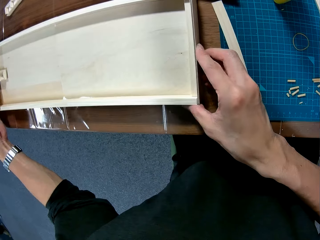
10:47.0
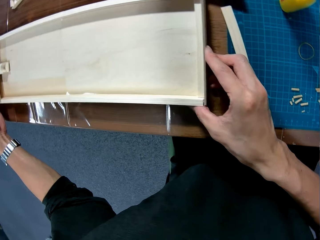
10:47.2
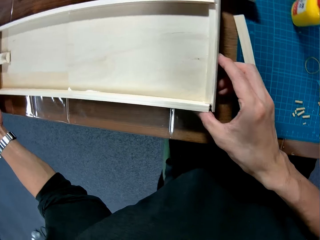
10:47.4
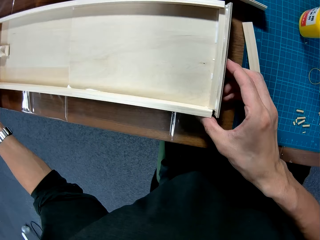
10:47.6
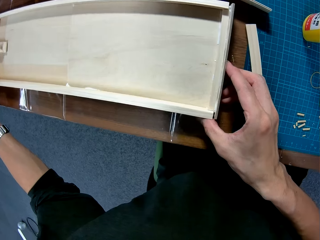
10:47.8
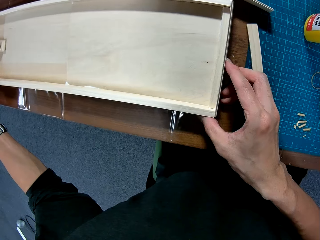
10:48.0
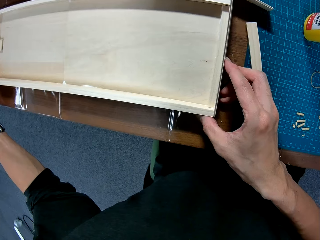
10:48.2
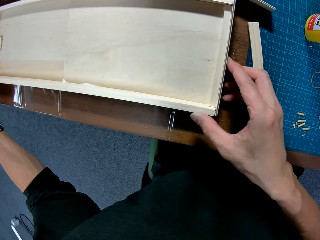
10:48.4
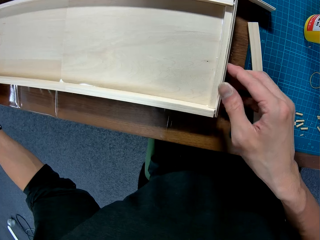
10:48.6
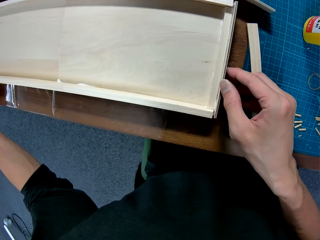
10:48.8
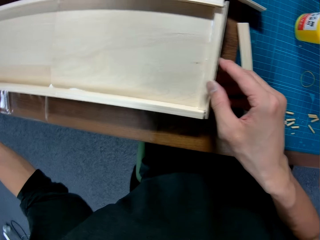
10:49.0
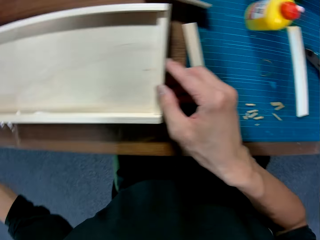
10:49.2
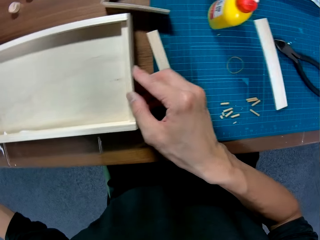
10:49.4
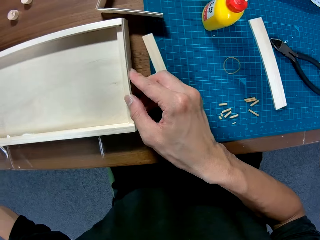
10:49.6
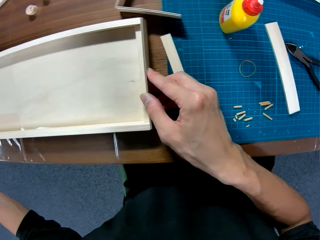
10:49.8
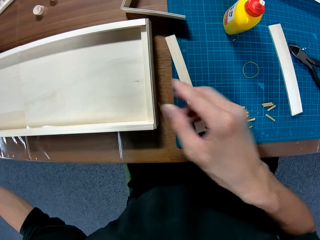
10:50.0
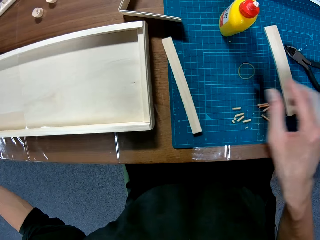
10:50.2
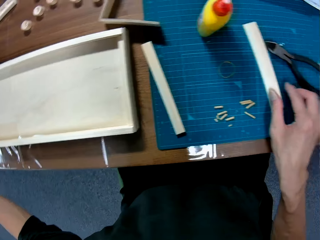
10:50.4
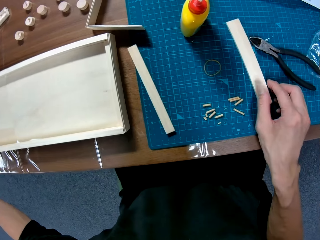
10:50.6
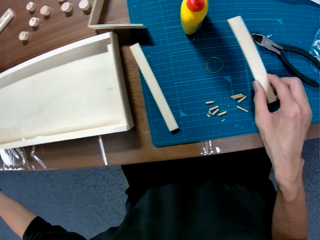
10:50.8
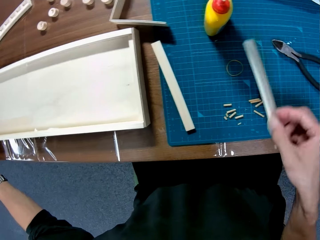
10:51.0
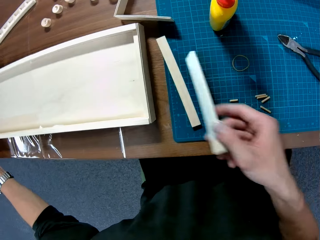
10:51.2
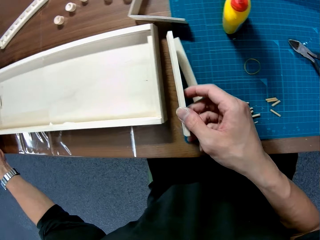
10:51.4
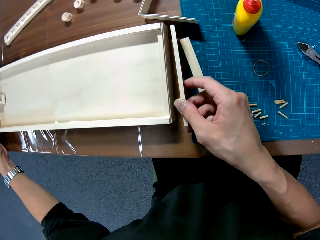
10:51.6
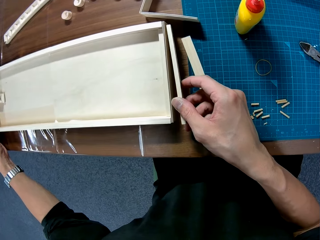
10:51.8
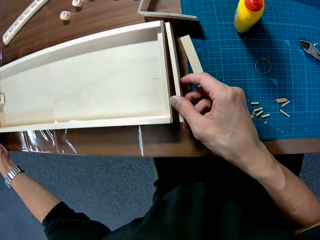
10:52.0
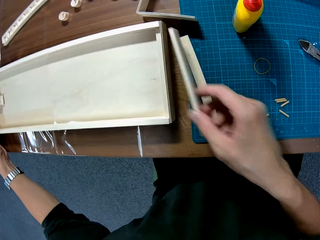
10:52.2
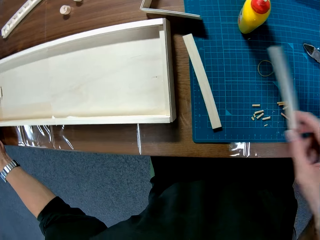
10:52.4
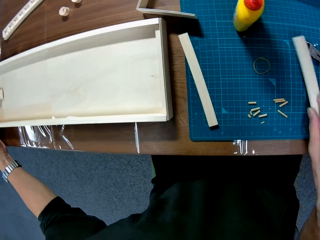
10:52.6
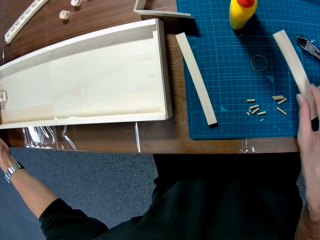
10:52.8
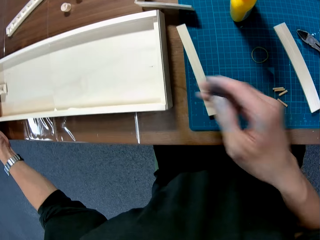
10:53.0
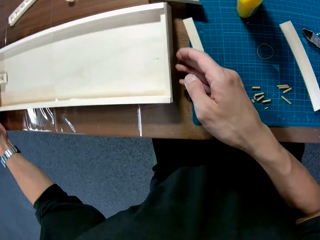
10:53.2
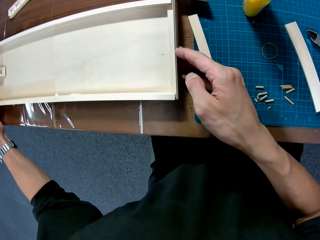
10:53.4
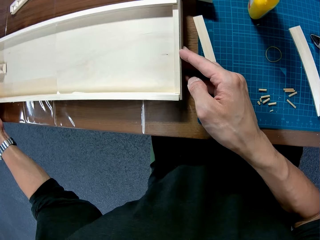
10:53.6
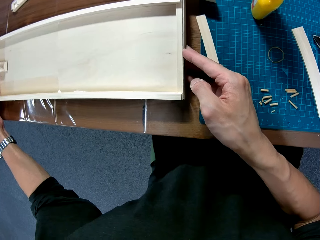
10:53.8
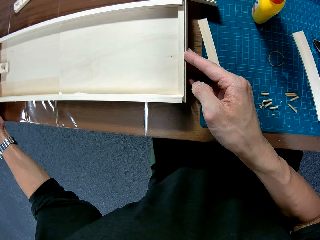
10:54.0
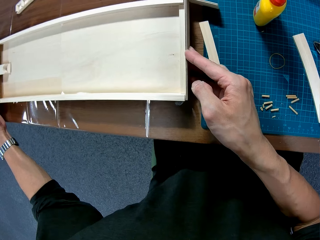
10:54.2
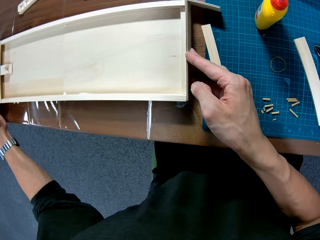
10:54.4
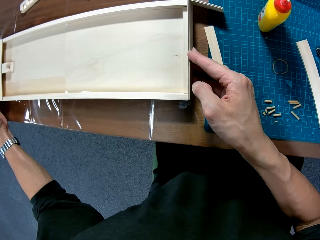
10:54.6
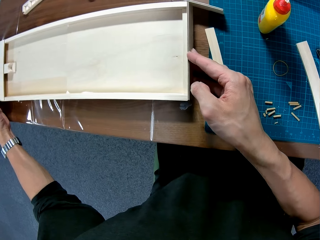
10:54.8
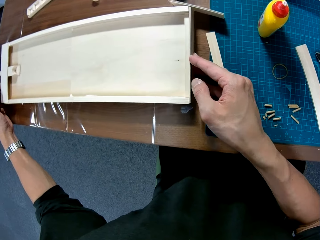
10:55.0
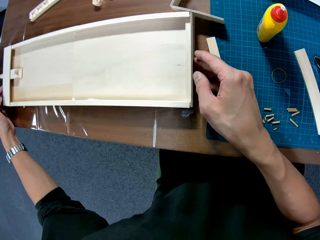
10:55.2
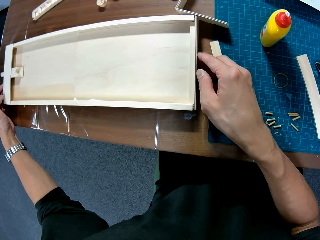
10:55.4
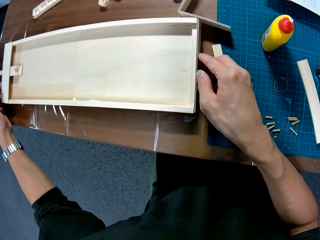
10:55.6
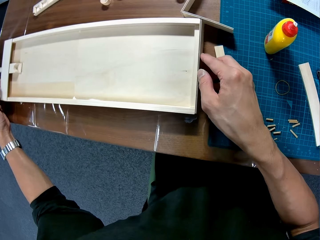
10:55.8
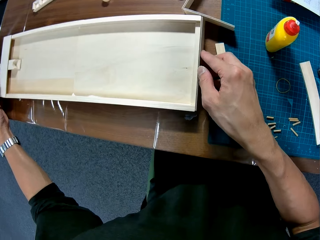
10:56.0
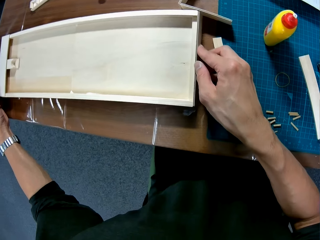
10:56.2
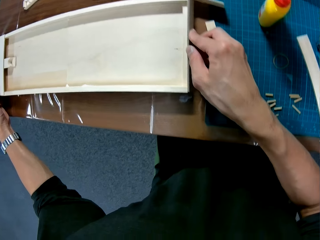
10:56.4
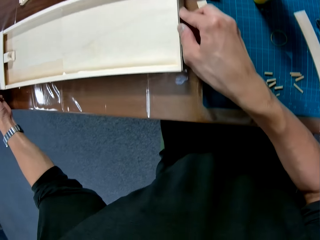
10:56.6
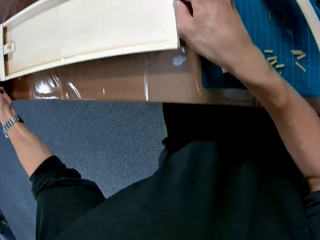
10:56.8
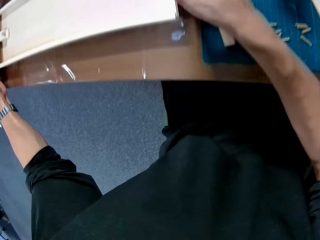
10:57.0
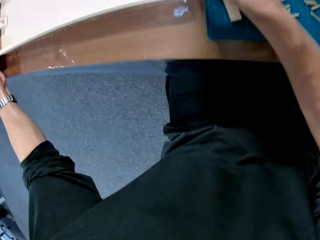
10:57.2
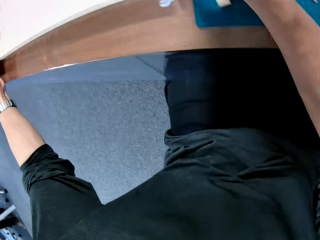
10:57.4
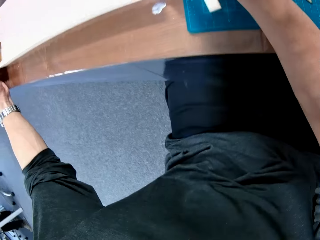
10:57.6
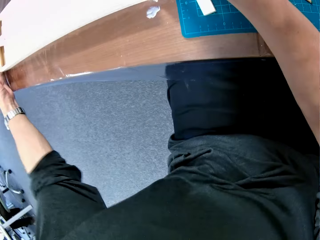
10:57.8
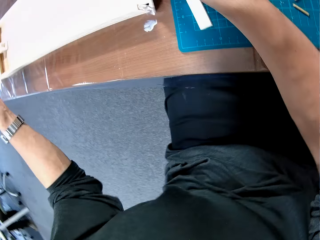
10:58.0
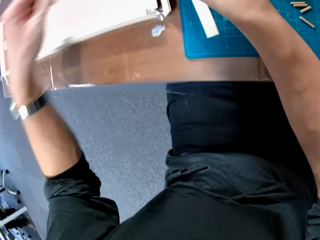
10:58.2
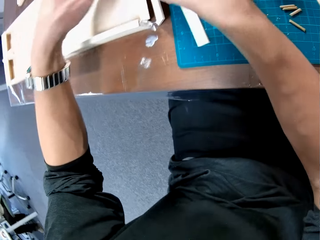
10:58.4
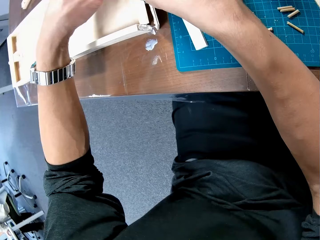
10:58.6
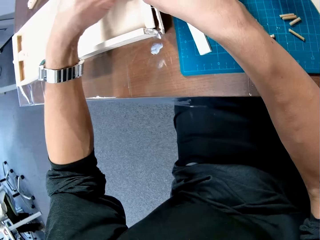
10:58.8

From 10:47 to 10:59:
The camera wearer fixes the carton piece onto the box. They take another carton piece, place the piece on the table, and fix the carton piece onto the box.

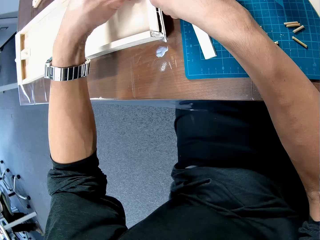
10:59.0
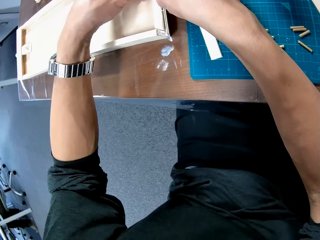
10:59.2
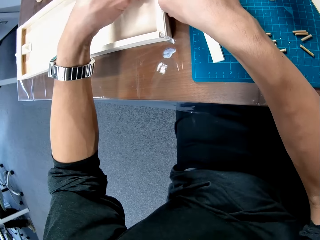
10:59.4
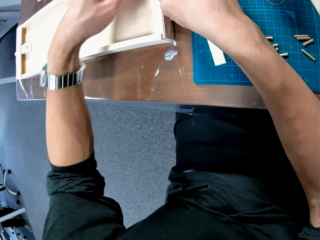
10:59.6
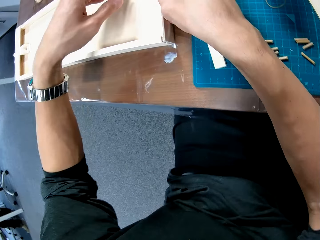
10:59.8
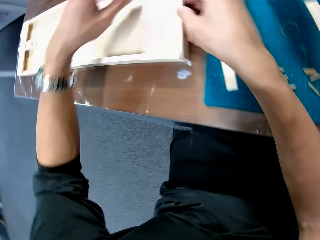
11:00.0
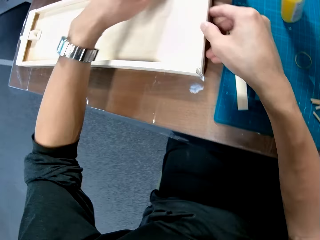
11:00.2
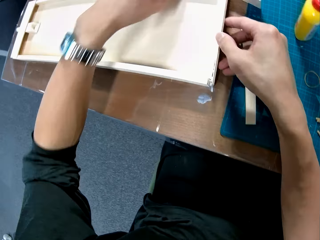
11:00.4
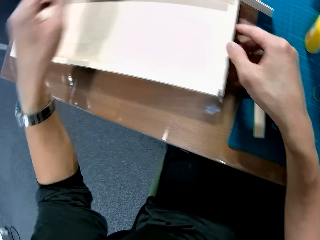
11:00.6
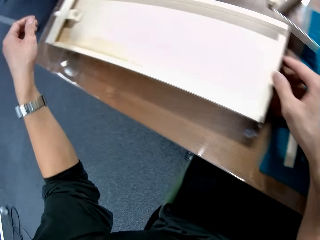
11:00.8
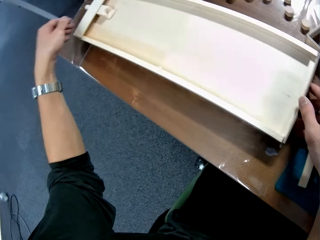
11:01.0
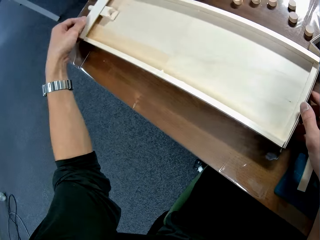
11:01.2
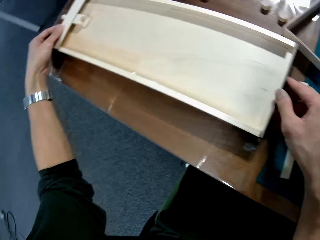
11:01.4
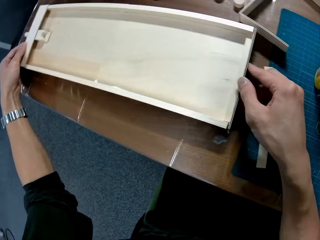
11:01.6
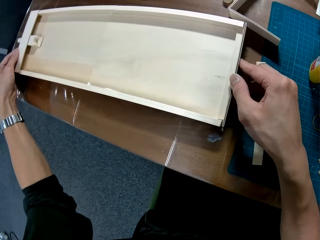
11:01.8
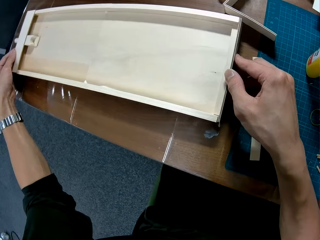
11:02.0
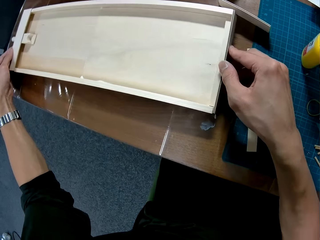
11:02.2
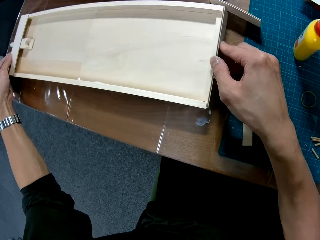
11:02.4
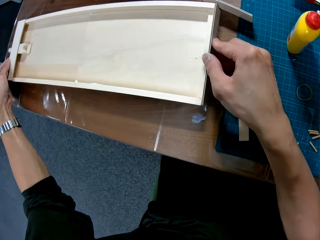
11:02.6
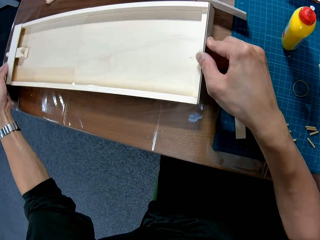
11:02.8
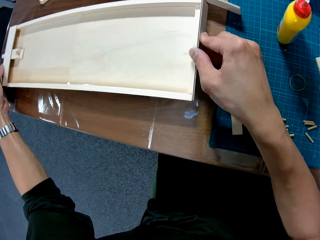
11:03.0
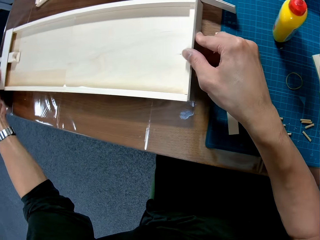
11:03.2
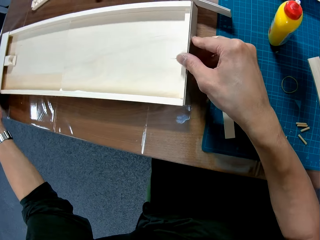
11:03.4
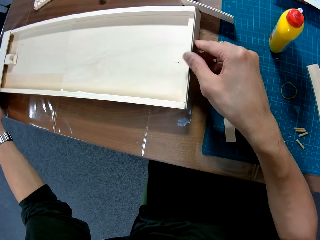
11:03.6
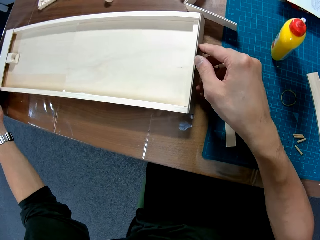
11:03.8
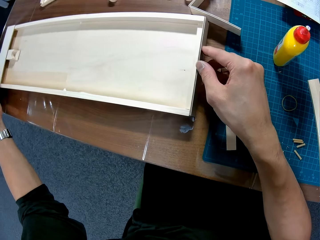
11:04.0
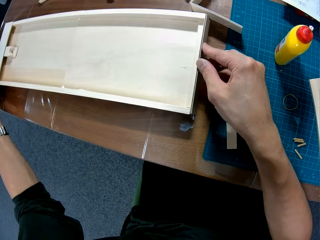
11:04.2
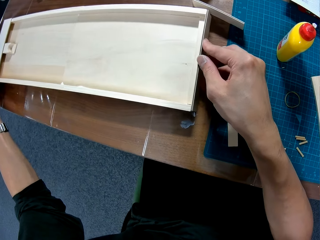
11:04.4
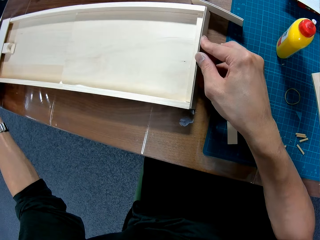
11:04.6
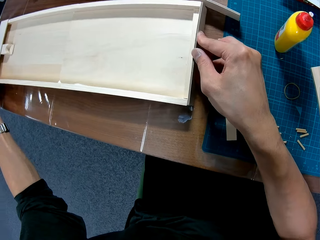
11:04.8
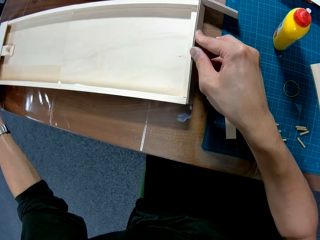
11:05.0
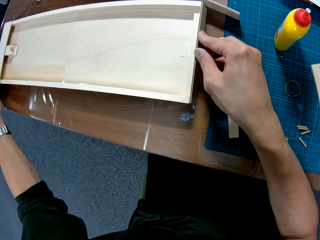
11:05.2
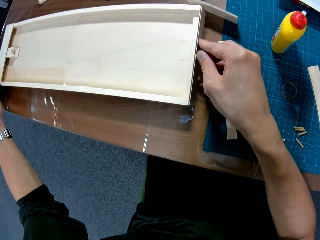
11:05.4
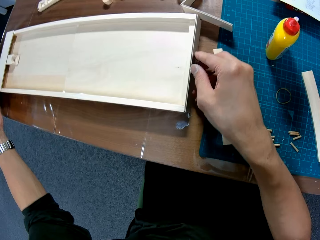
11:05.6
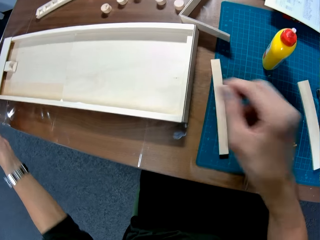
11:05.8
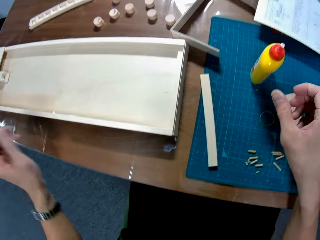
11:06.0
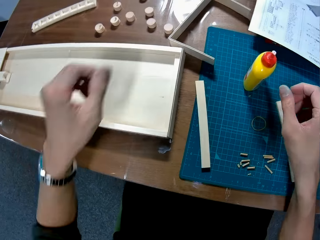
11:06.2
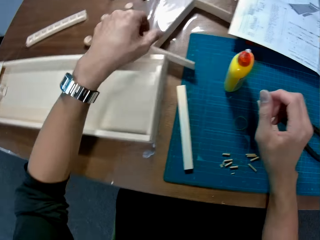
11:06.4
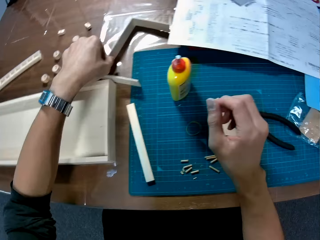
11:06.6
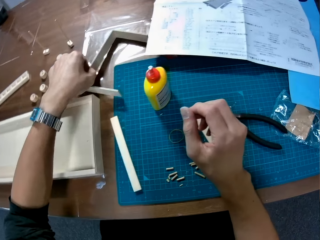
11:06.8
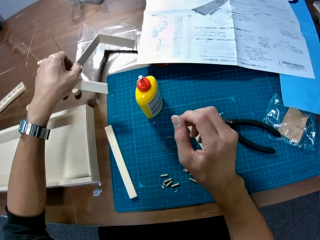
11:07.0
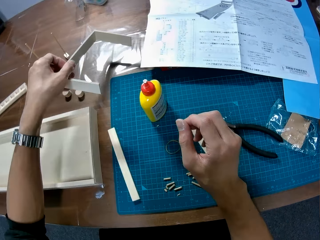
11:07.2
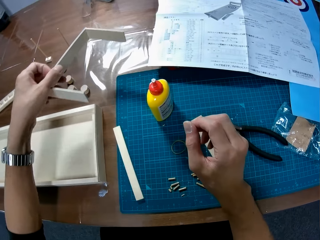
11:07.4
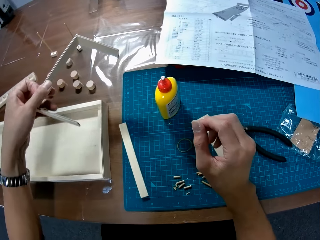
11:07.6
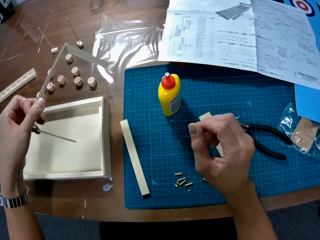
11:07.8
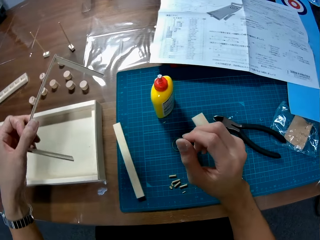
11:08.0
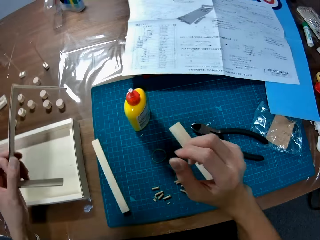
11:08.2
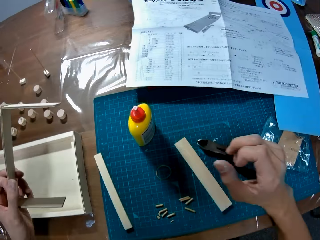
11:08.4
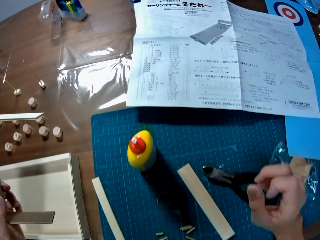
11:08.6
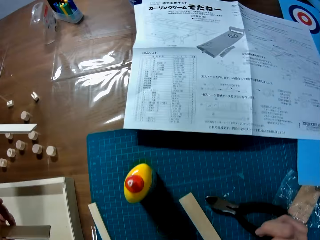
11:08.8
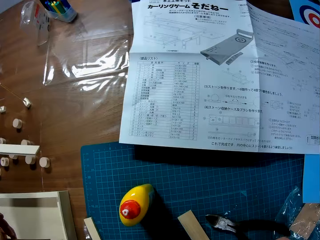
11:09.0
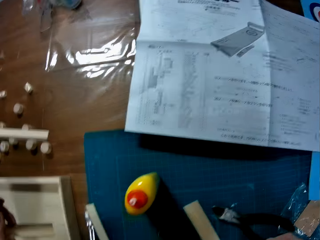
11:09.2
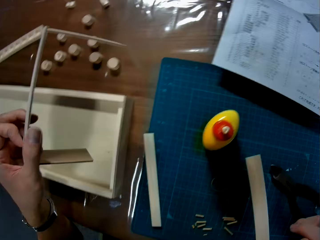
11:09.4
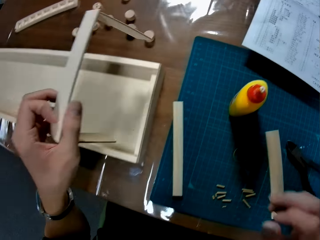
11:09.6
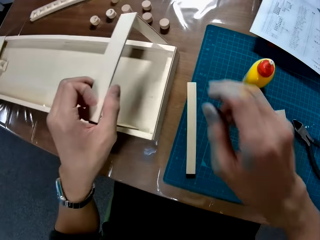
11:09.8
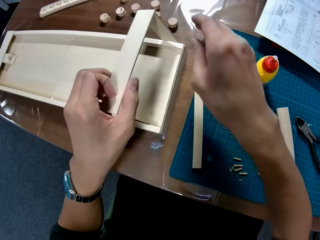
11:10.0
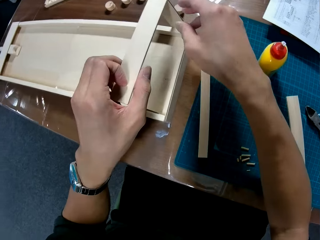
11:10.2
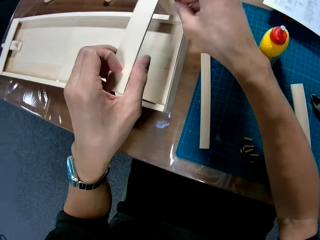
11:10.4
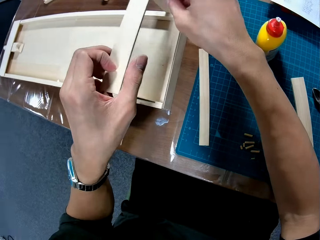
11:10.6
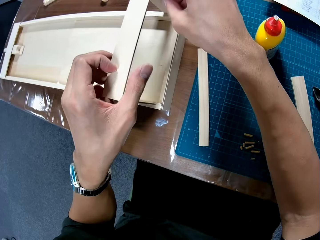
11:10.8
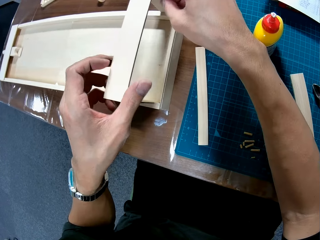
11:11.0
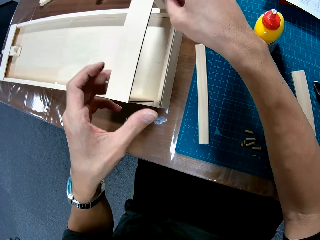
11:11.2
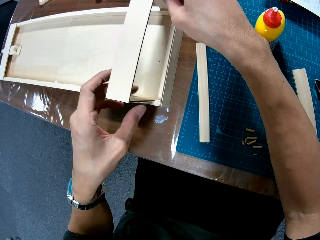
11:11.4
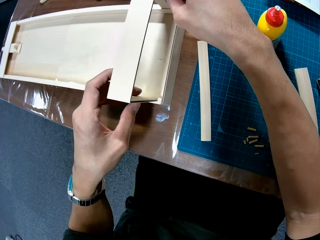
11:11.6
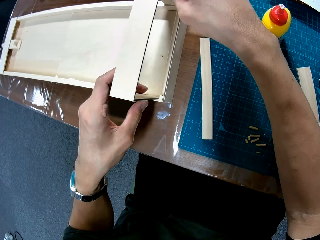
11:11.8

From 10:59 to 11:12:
The camera wearer takes a carton frame from the table and fixes the carton frame on the carton box.
